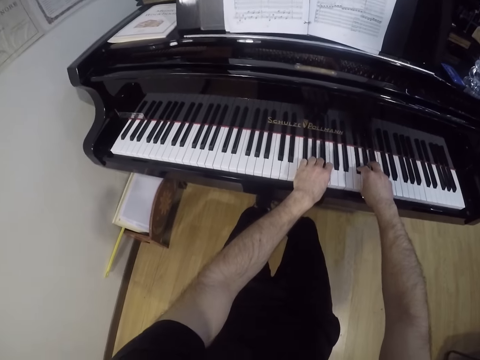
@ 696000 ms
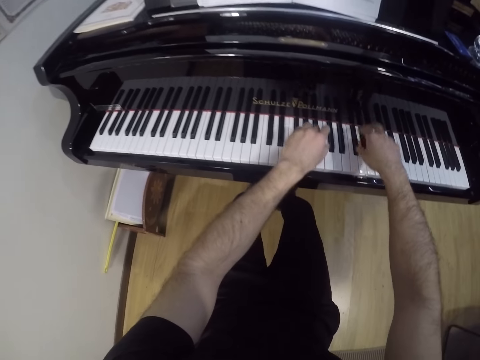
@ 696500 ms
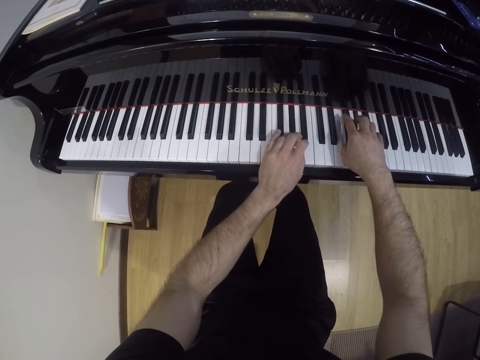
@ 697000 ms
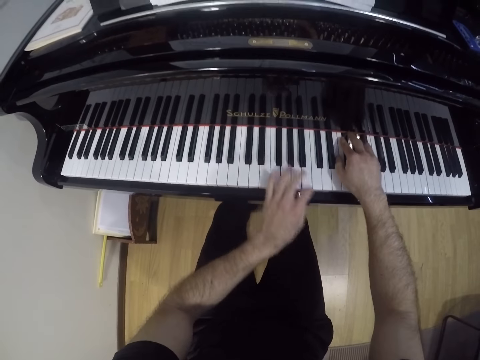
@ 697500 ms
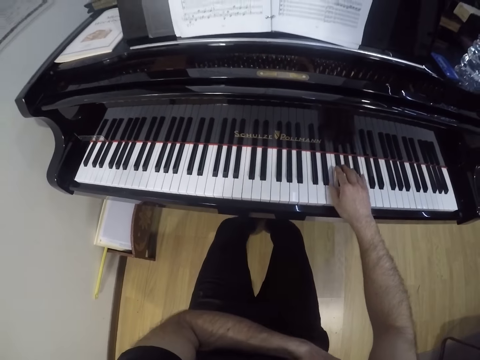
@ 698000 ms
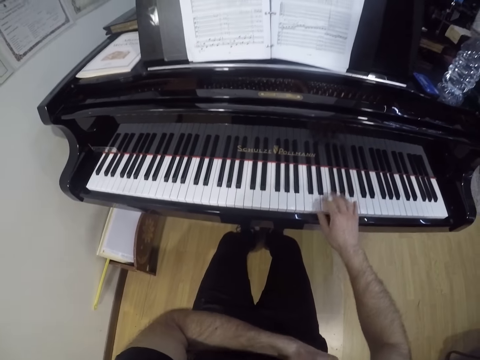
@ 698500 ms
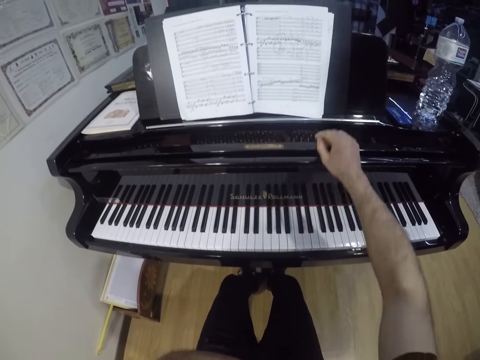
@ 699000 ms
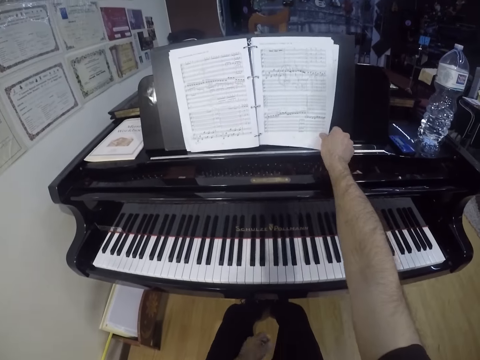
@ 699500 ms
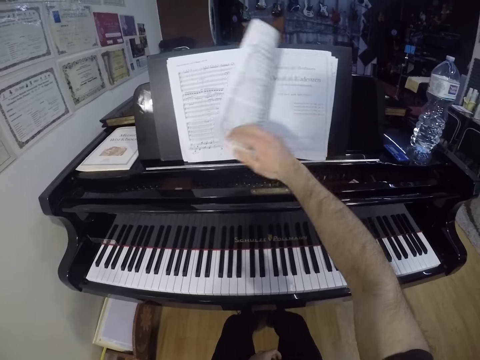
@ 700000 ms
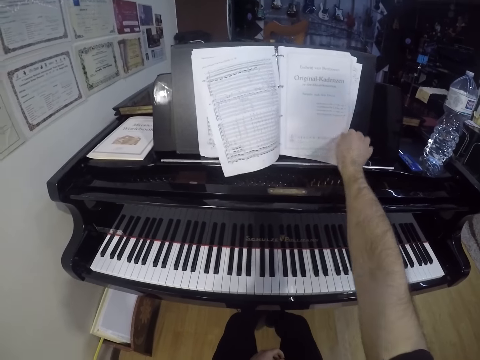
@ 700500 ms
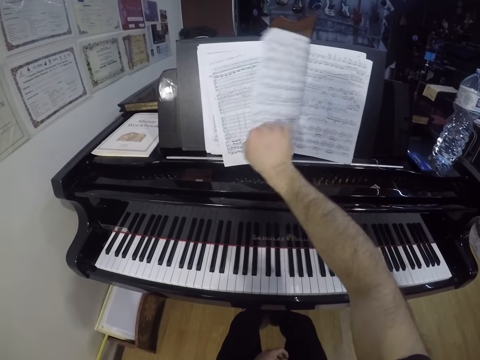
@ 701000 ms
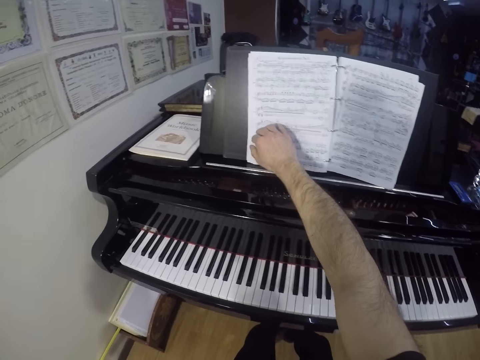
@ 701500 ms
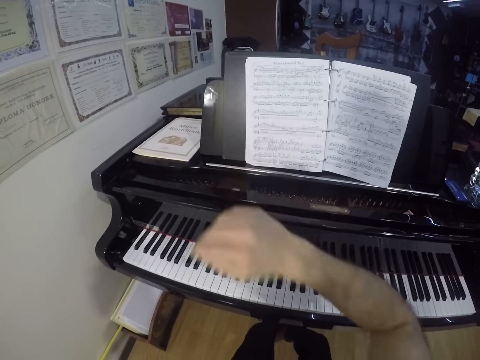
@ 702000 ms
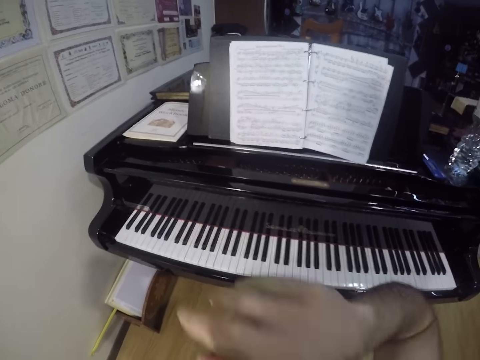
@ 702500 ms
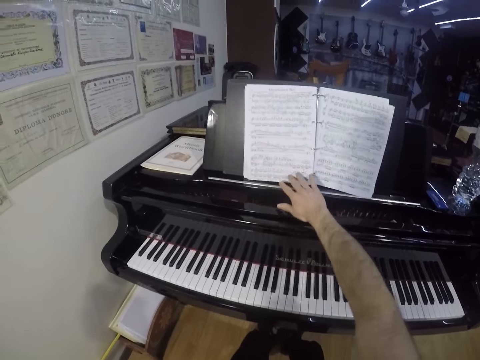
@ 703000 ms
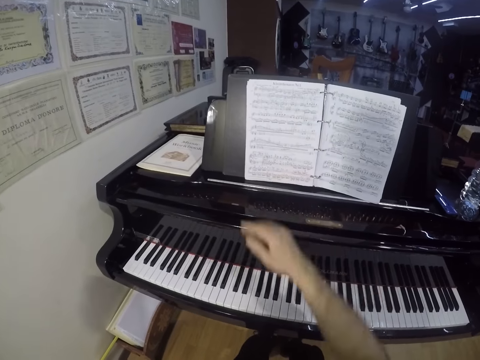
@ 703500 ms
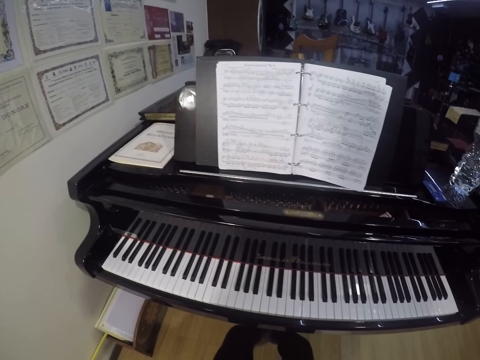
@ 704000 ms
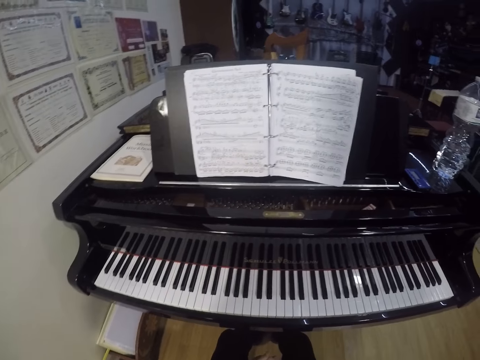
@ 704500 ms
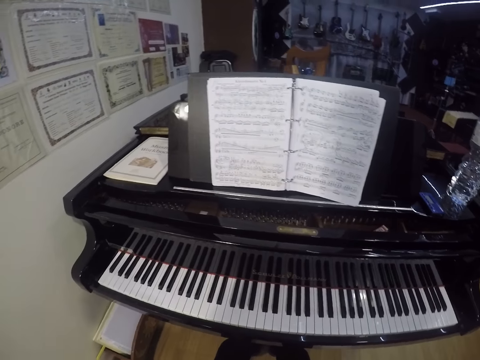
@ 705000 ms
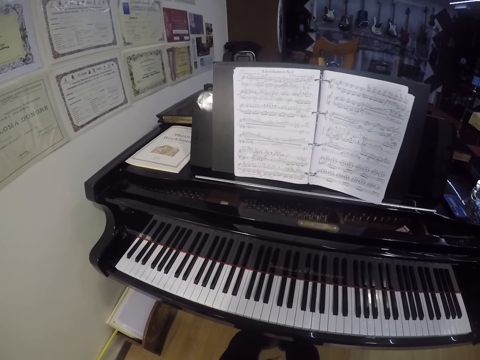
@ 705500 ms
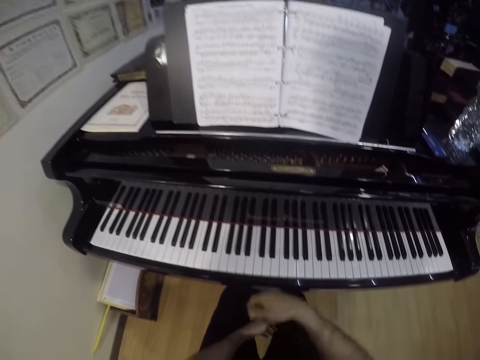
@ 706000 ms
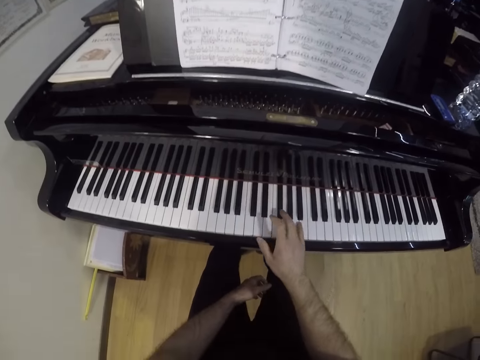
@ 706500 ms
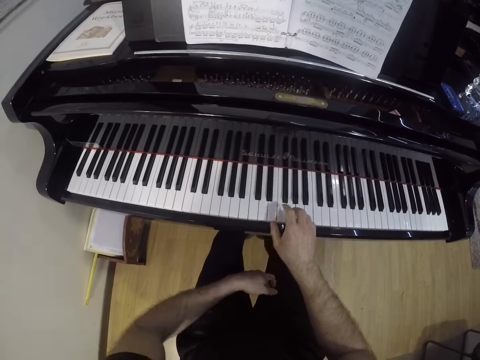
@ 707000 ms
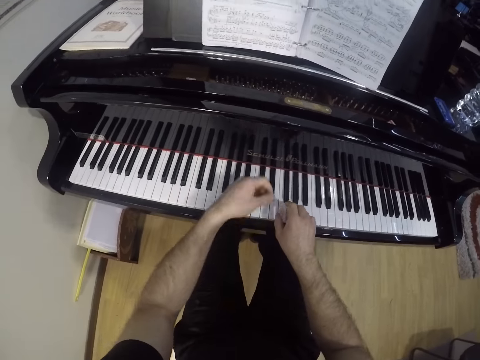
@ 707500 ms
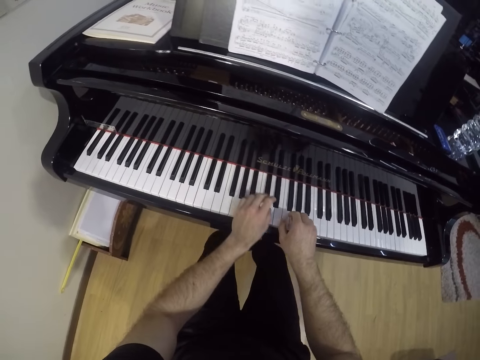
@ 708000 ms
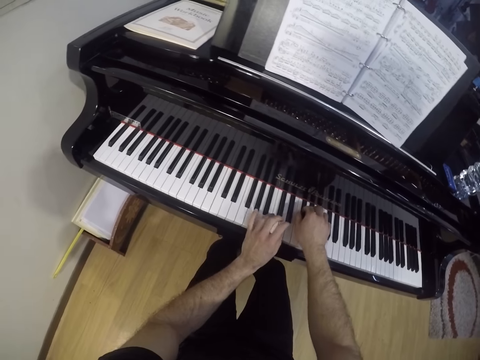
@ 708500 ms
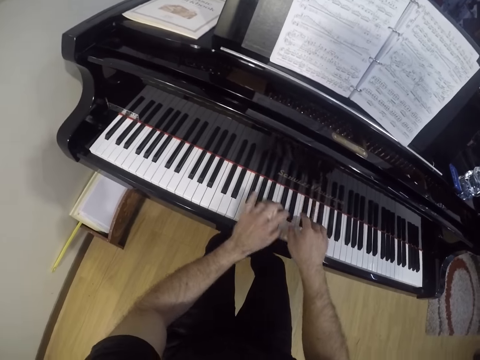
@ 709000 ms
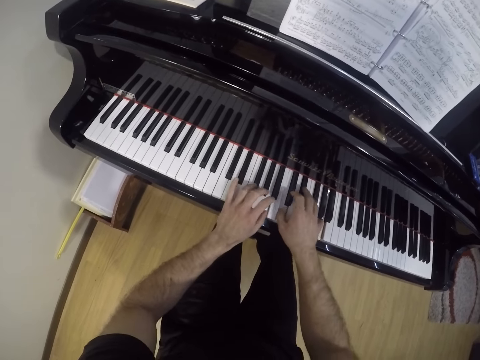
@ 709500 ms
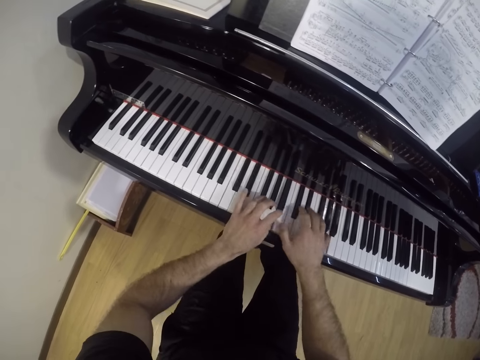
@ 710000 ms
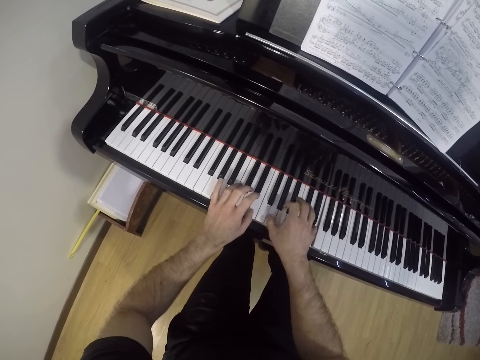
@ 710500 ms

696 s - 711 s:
The camera wearer moves his left hand away from the piano. He flips the book on the piano with his right hand. He opens the hymn book with the right hand. He opens the hymn book with the right hand again. He moves the right hand away from the hymn book, pushes the hymn book, and moves the right hand away from the hymn book. He plays the piano with both hands.

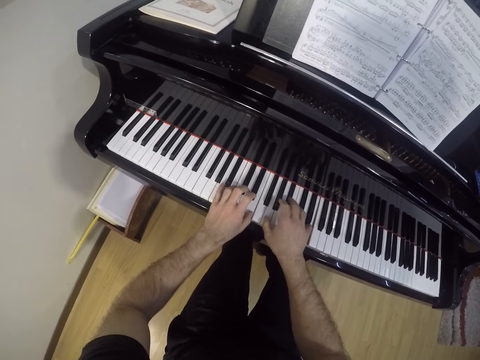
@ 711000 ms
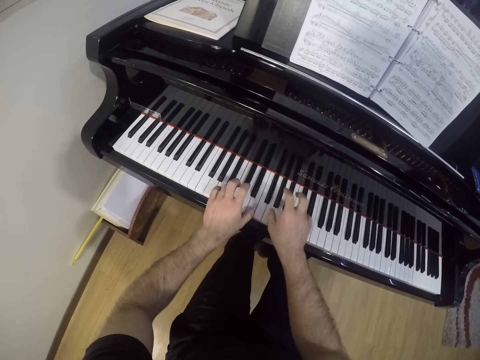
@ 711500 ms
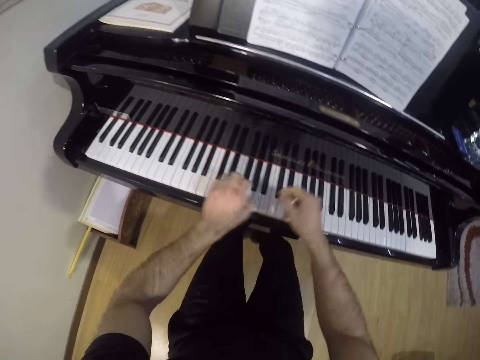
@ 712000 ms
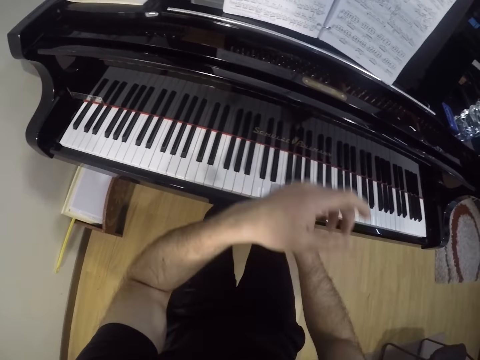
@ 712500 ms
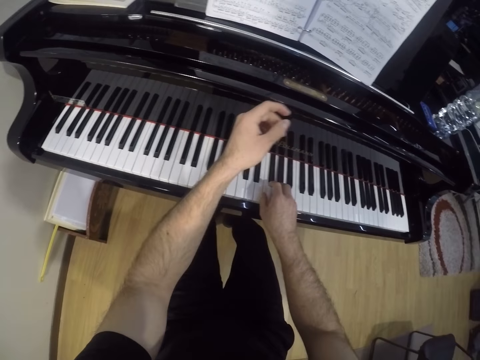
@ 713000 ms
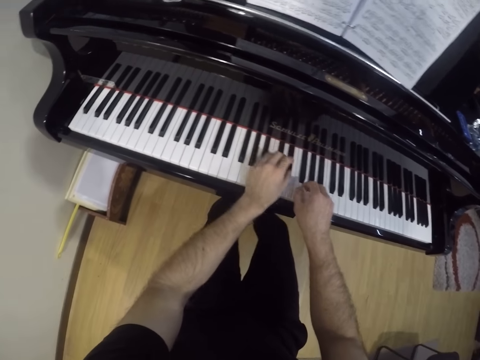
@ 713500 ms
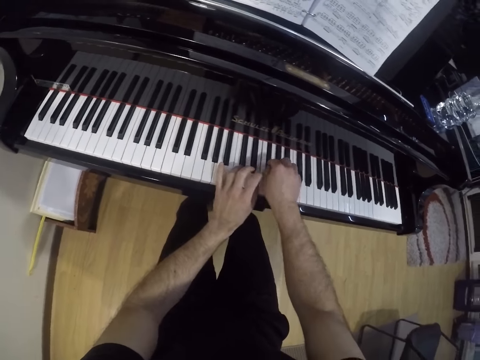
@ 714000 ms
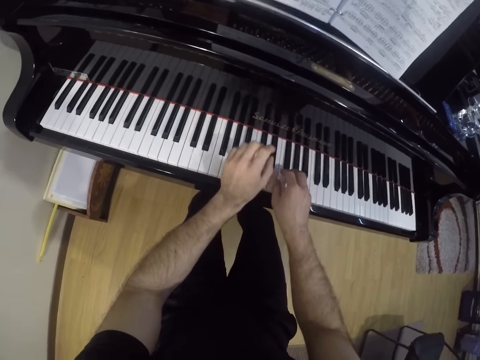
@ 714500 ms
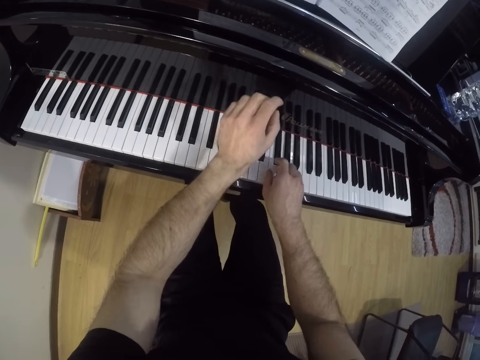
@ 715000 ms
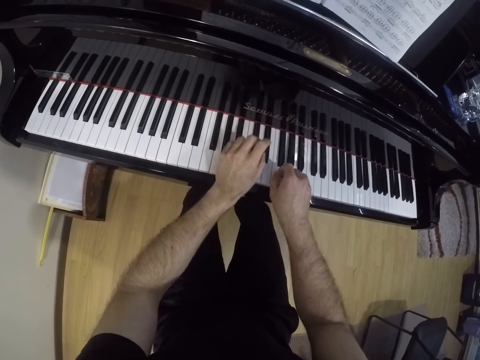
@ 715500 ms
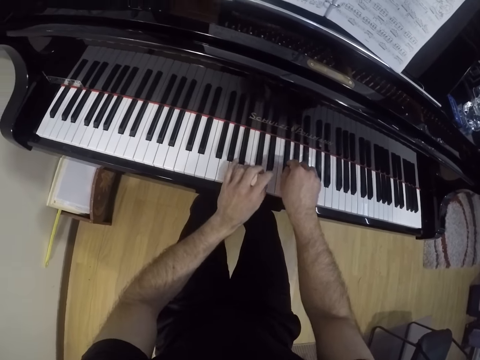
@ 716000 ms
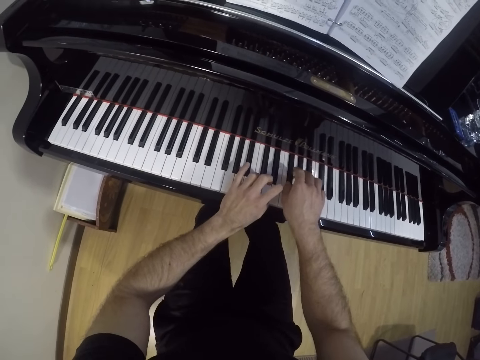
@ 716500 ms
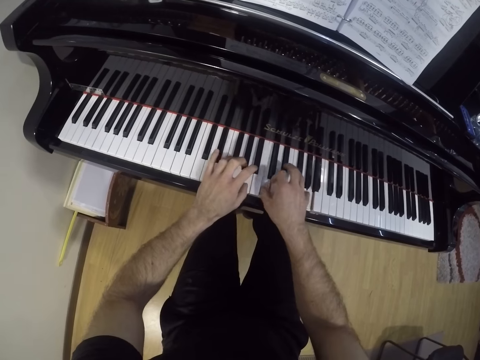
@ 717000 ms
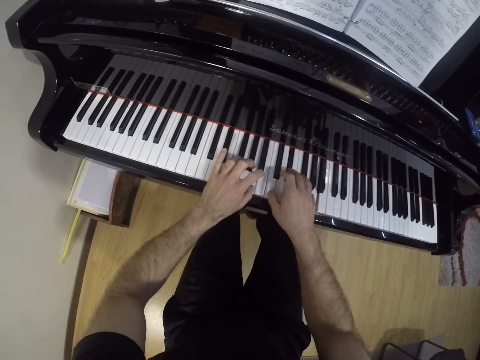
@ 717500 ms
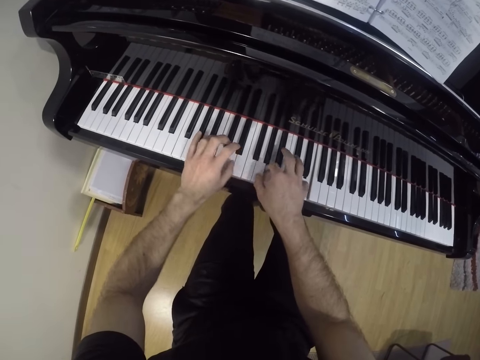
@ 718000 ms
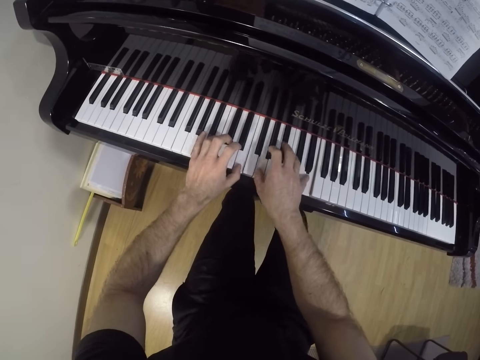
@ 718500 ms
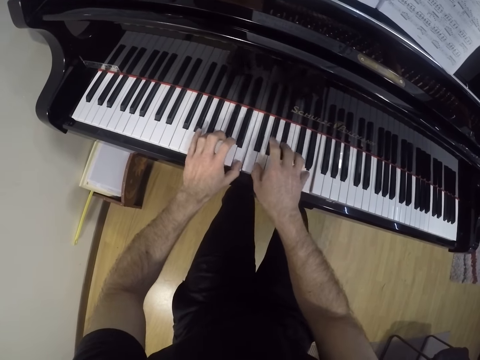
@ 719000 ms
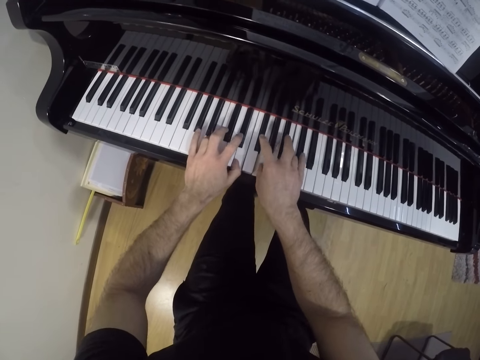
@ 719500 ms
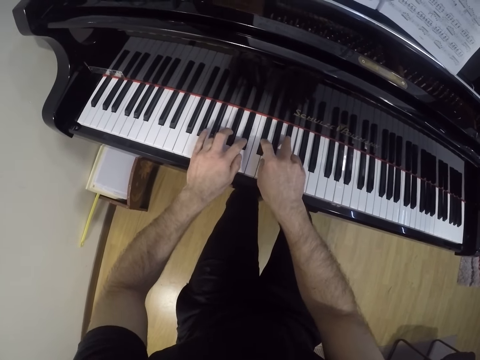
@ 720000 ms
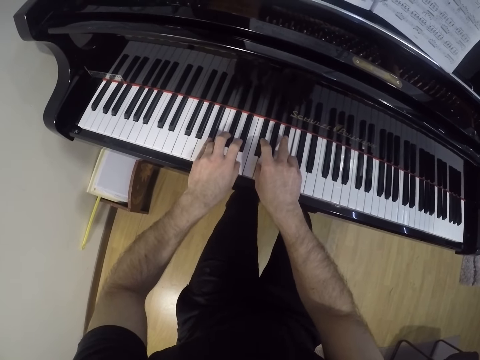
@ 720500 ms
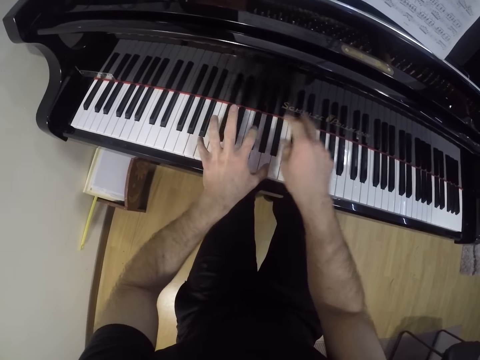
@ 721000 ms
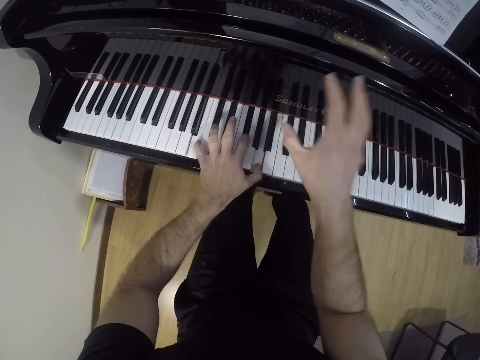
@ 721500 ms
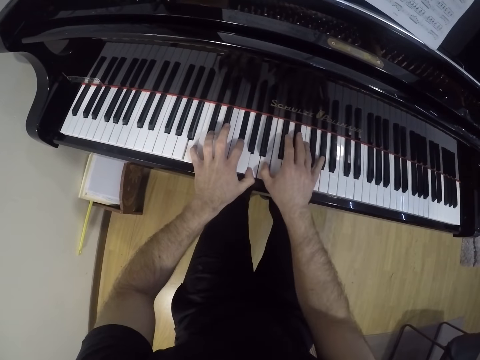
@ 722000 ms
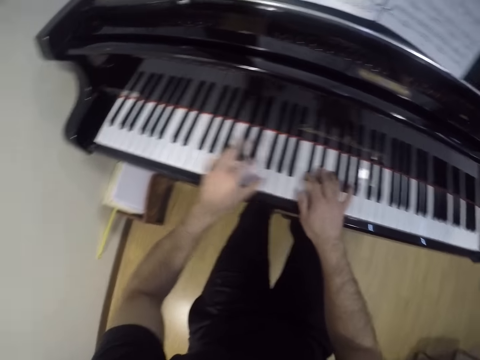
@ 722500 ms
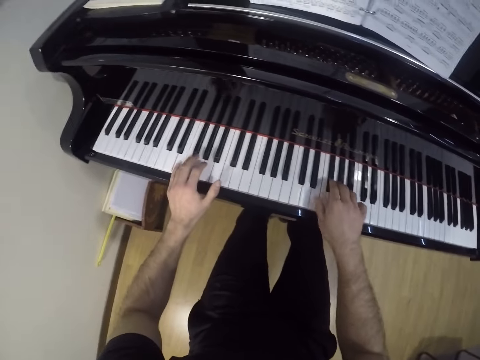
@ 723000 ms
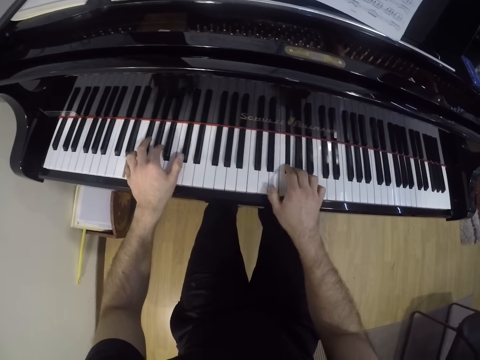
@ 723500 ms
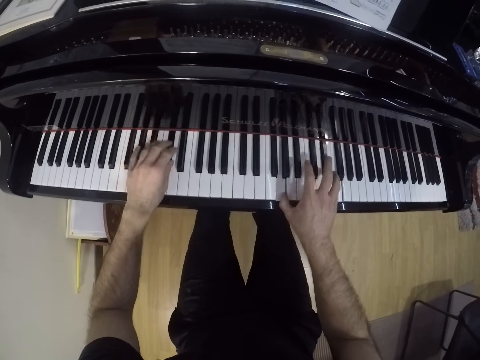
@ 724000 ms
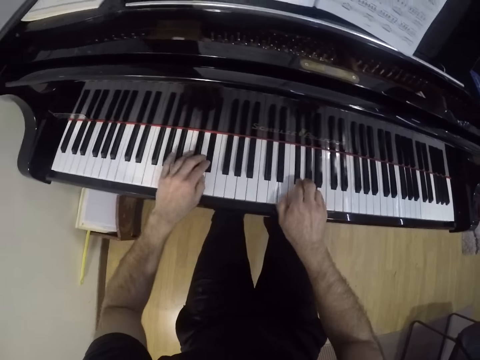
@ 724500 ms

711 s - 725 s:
The camera wearer moves the left hand. They move the left hand again. They play the piano. They move the right hand.
